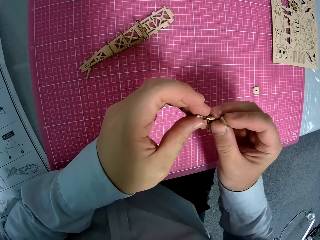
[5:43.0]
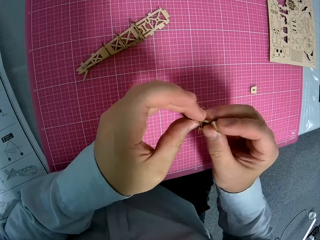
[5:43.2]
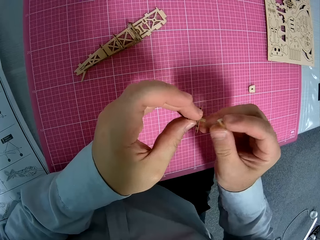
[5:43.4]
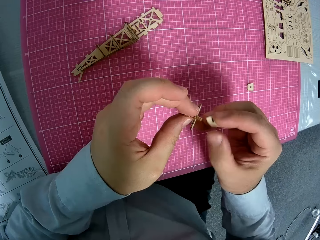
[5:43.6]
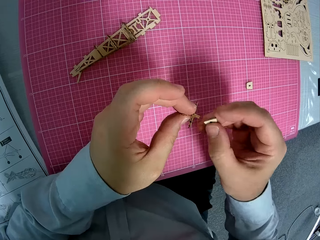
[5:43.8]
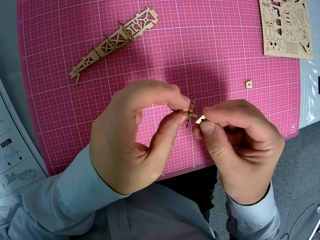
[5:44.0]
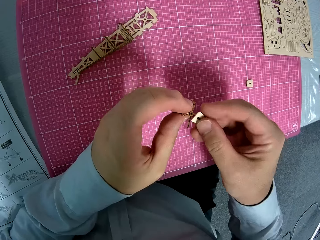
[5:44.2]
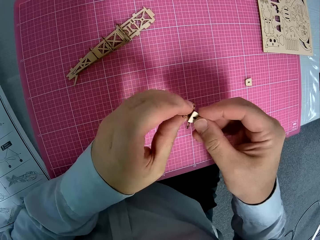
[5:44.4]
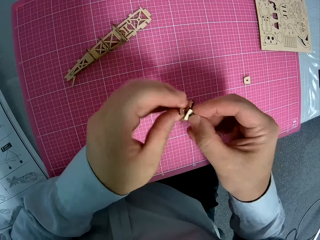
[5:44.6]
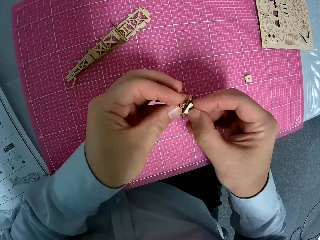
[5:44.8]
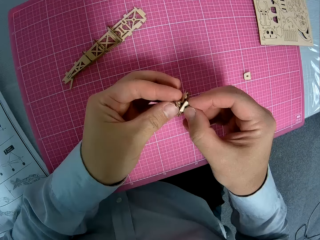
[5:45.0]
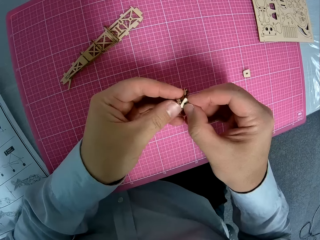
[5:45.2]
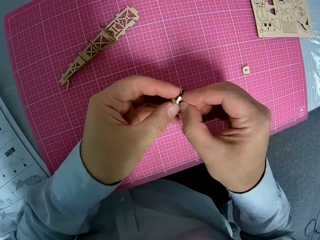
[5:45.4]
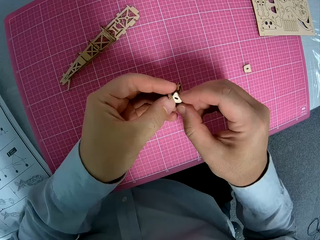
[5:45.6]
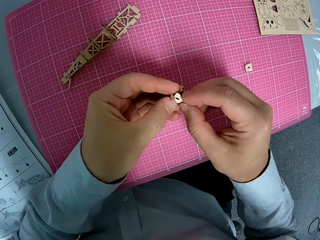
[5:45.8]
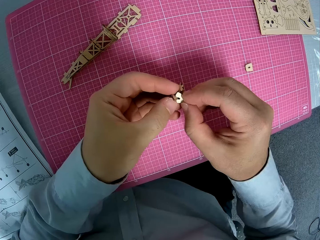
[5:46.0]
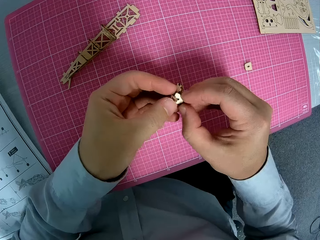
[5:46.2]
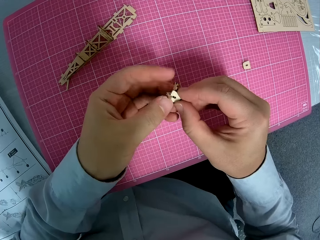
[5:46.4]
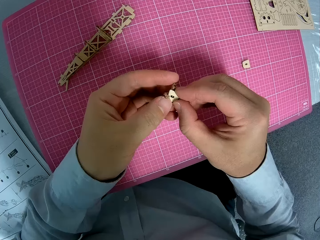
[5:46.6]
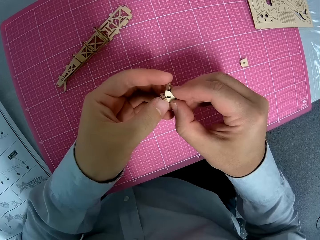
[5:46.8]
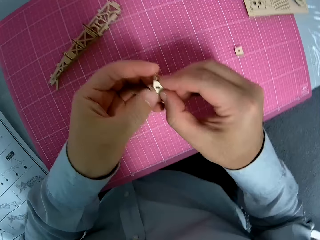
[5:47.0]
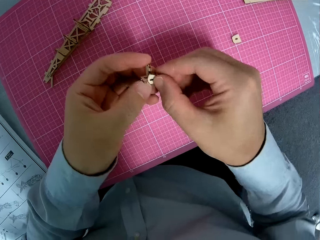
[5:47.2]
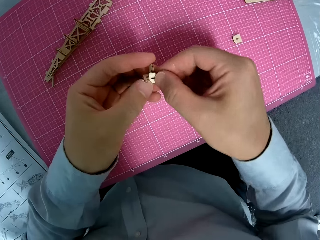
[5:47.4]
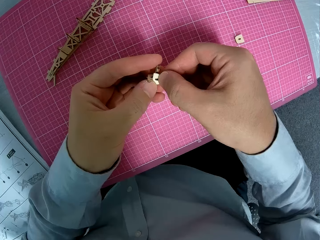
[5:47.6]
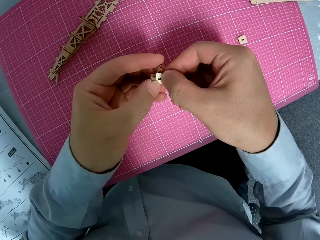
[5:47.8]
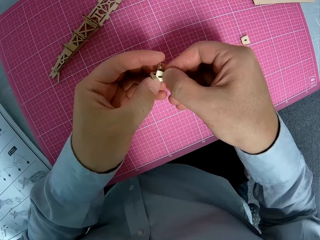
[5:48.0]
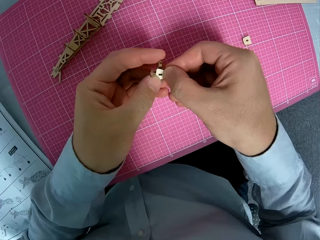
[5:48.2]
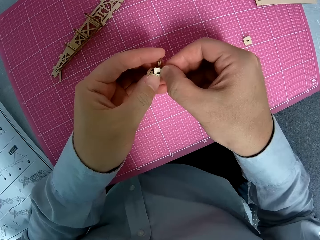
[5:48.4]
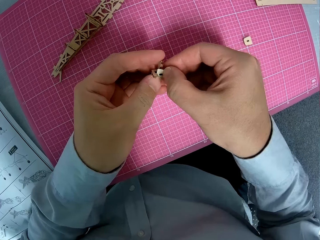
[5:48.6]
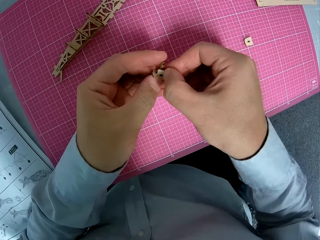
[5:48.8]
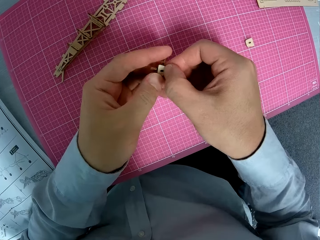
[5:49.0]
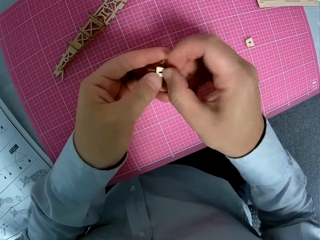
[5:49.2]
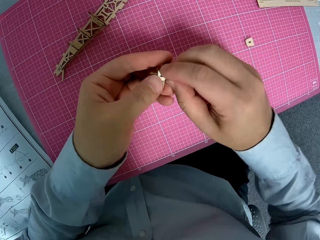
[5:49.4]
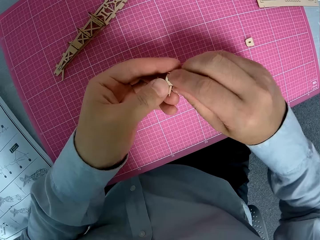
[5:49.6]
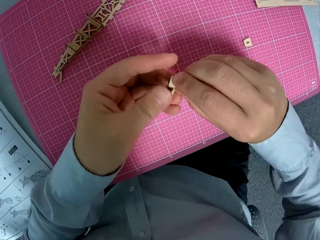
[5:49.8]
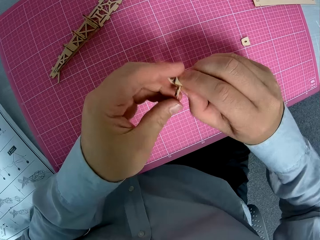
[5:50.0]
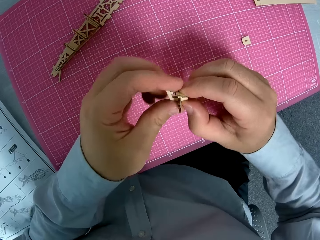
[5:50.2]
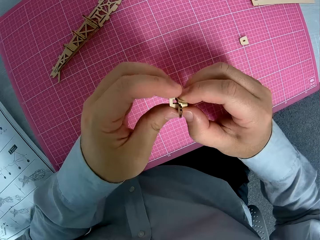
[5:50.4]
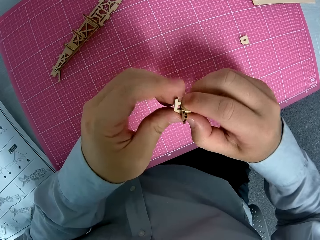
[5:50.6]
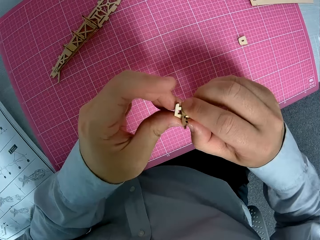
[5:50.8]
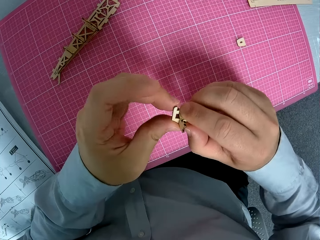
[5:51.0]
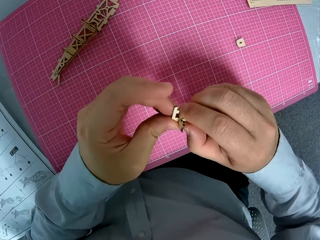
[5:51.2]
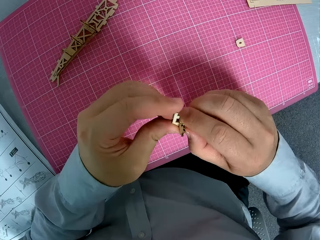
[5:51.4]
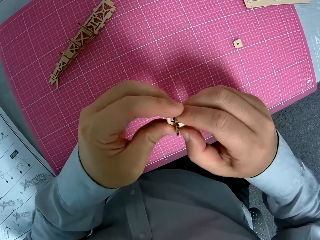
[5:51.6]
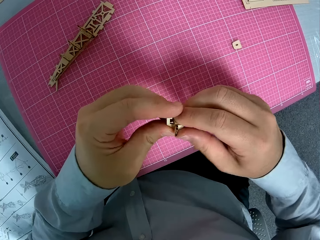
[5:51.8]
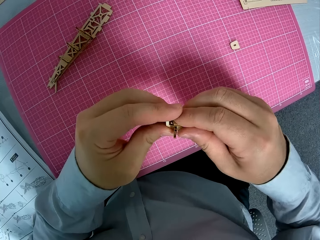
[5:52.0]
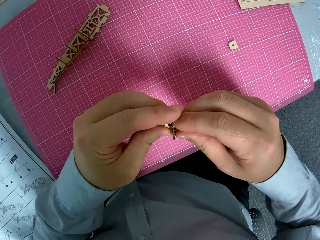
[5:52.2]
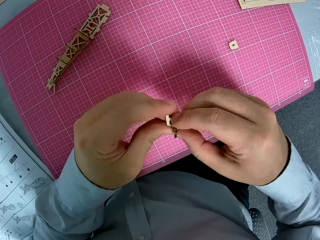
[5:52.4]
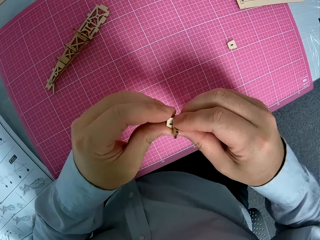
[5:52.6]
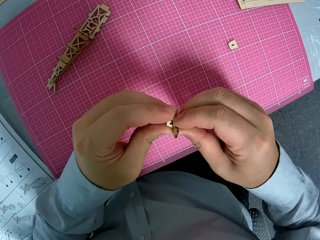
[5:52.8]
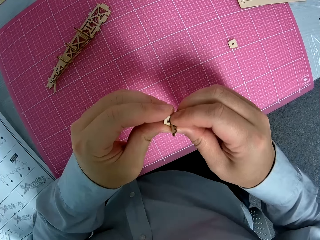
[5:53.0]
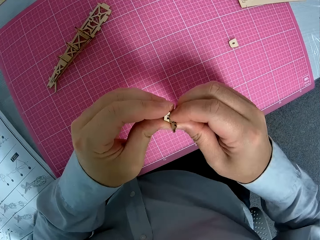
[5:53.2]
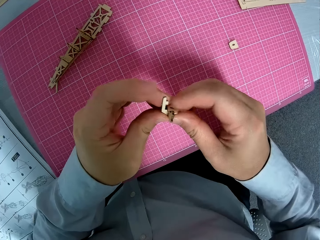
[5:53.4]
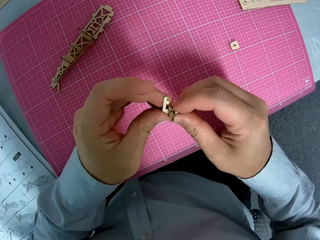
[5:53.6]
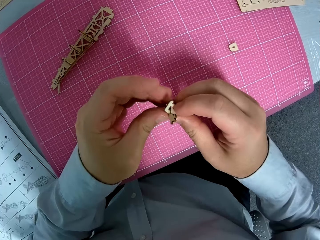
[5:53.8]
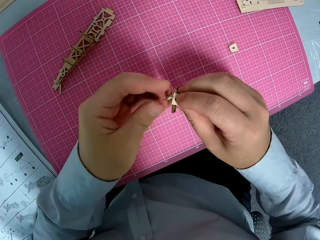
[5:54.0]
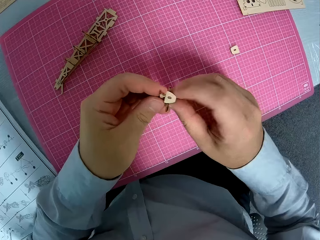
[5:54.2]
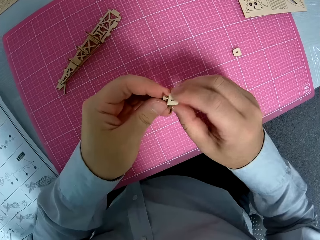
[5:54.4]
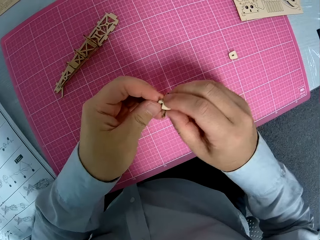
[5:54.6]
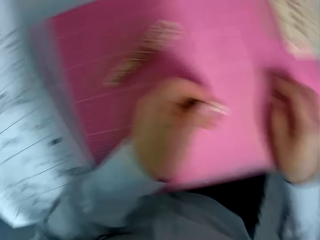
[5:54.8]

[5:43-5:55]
The camera wearer disconnects the craft. They connect the craft material. They turn the craft and squeeze the craft.

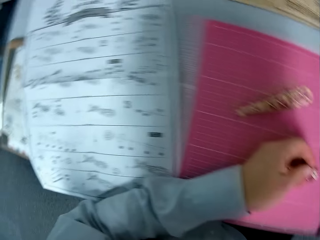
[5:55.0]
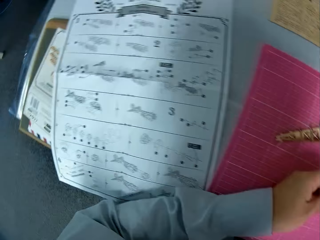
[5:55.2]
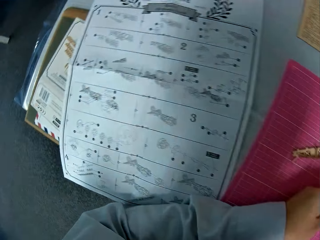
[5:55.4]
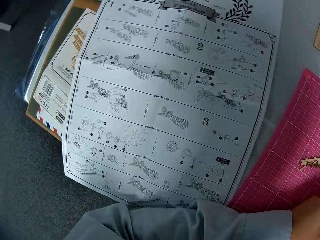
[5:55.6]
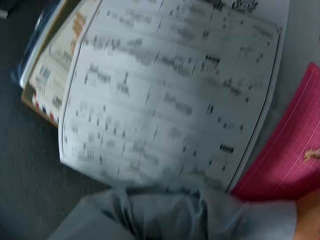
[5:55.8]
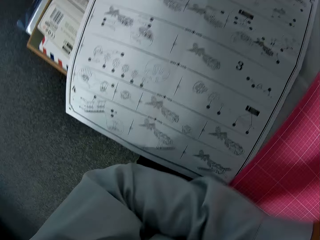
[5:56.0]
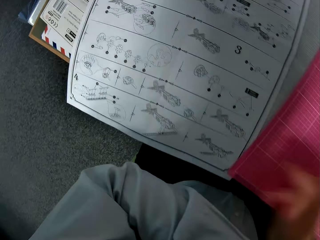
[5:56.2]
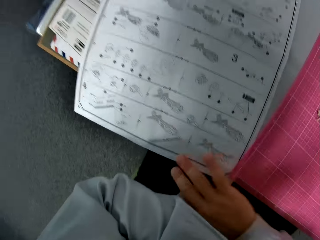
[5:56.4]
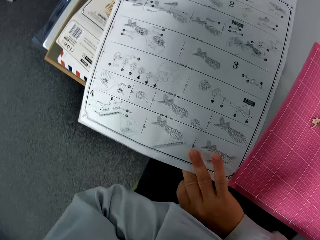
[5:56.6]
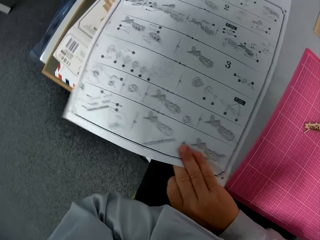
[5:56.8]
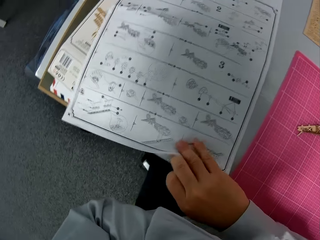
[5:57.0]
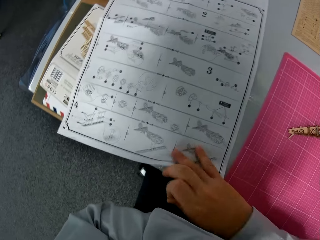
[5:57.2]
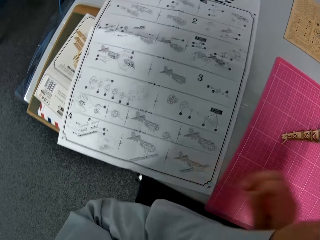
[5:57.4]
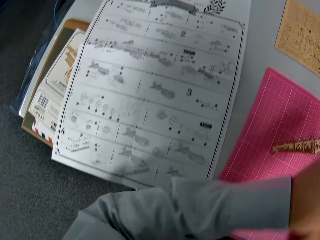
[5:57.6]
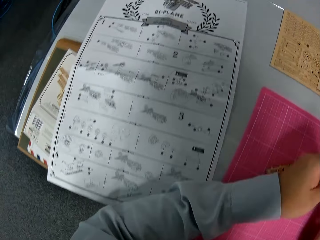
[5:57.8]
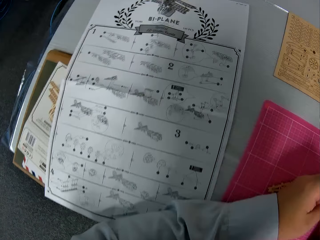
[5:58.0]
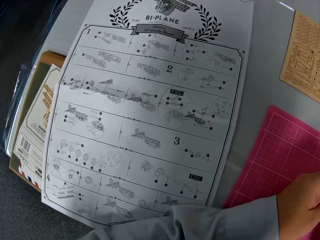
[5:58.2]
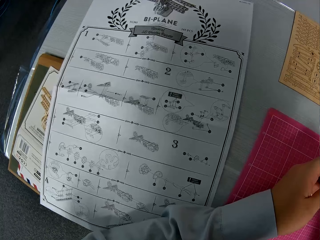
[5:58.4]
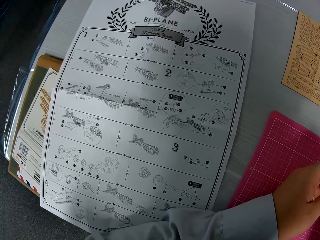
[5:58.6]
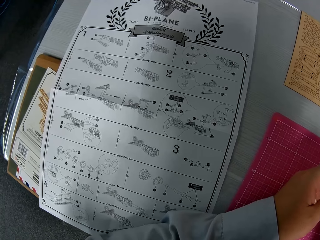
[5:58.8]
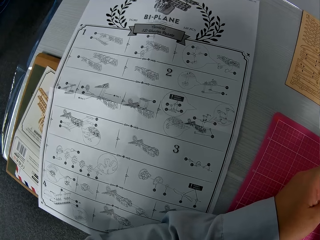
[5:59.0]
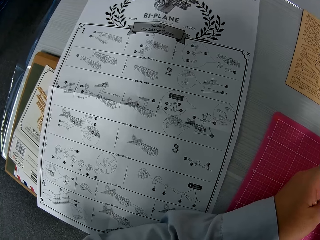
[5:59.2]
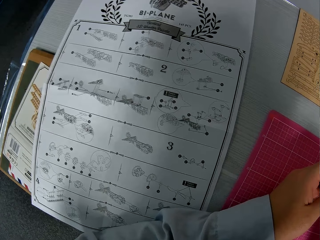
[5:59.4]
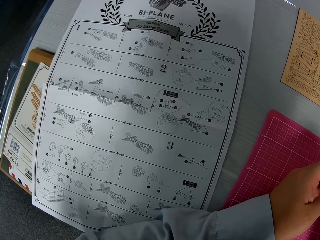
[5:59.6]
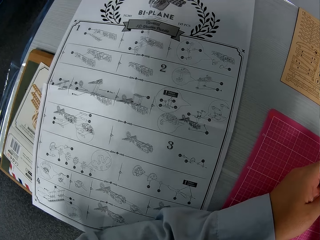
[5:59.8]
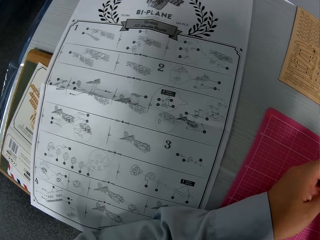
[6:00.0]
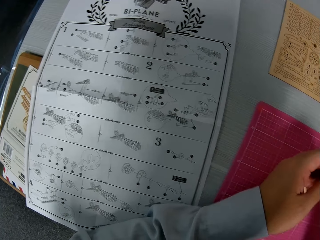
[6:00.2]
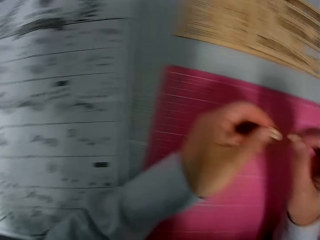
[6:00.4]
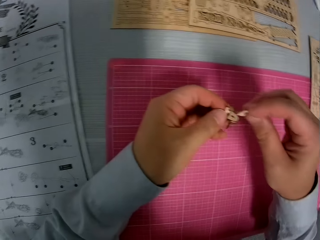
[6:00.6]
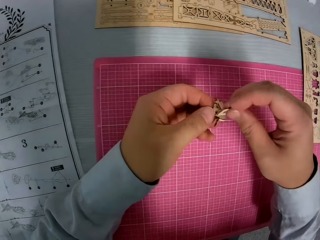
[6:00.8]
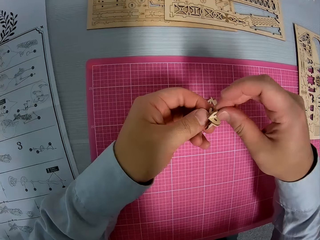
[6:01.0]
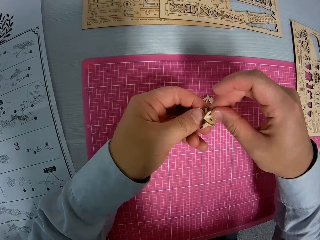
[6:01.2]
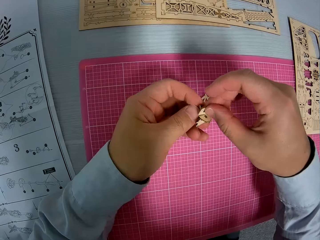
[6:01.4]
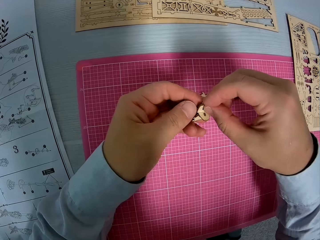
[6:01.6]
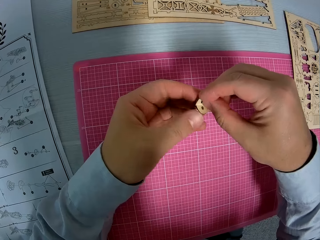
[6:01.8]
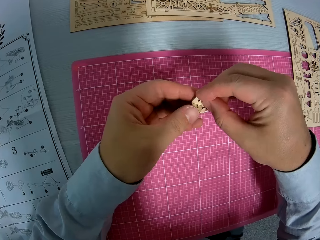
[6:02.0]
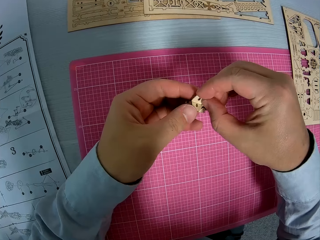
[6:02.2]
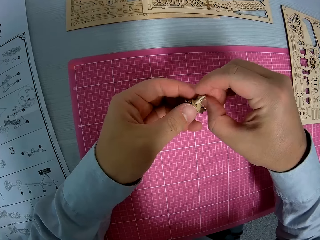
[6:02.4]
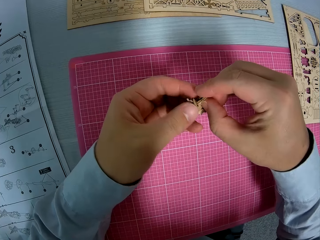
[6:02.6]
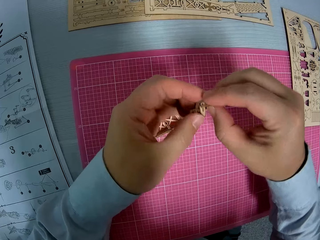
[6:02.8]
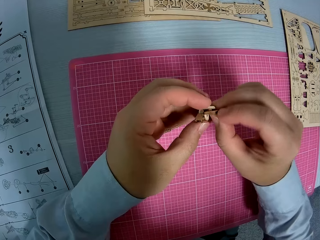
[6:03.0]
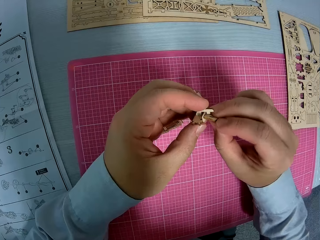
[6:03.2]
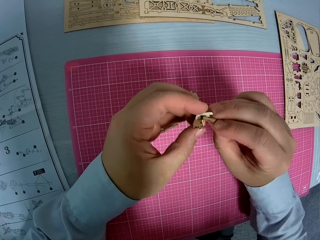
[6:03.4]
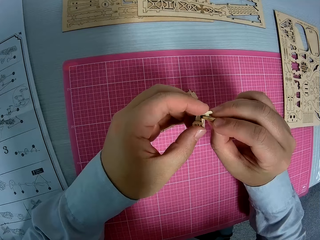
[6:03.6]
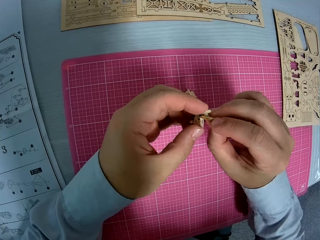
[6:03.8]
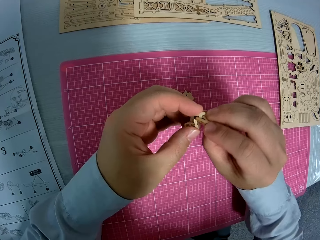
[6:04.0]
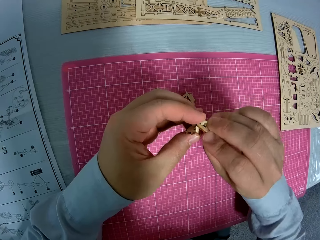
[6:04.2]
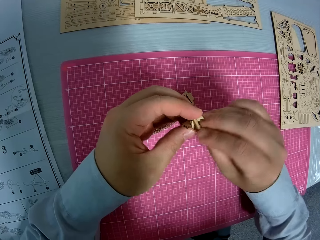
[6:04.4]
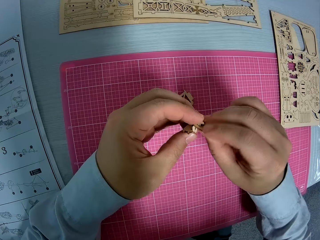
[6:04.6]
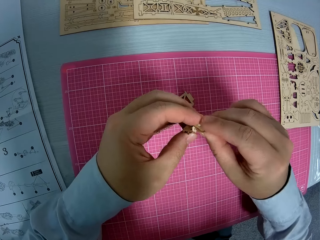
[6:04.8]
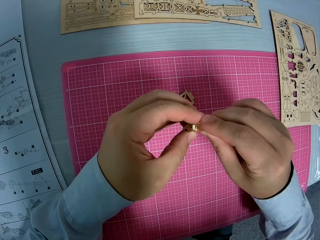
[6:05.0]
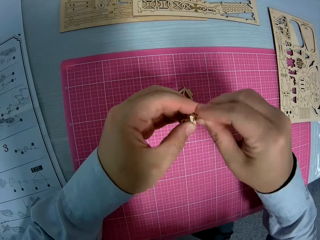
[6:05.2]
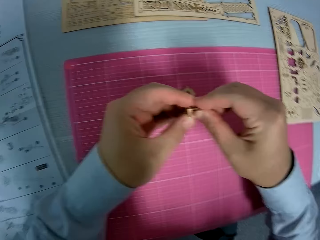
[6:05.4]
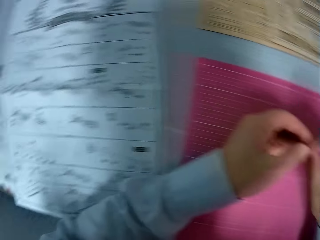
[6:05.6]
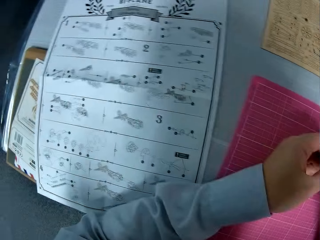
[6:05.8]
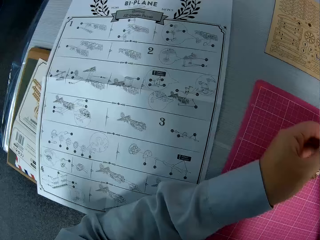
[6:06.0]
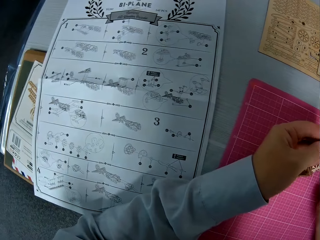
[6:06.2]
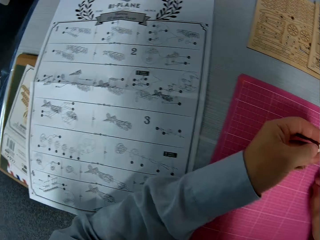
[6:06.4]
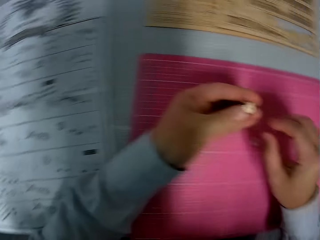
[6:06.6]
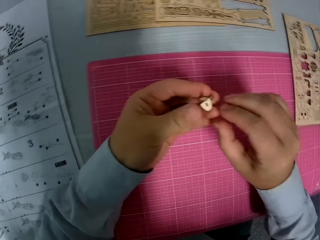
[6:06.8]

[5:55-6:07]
The camera wearer adjusts the paper on the table. They push the paper. They move a hand. They fix the pieces of paperwork together. They turn the craft. They squeeze the craft.
